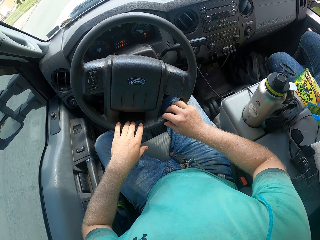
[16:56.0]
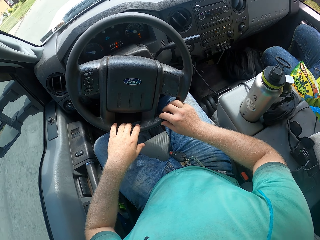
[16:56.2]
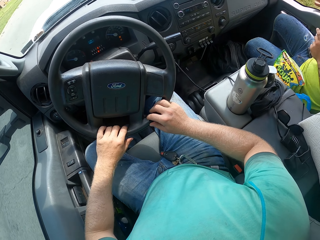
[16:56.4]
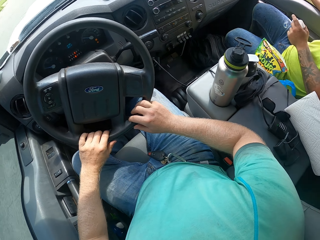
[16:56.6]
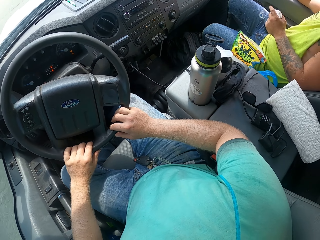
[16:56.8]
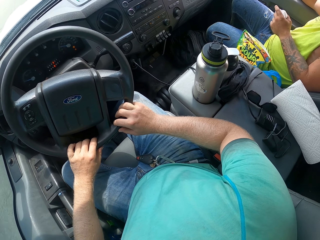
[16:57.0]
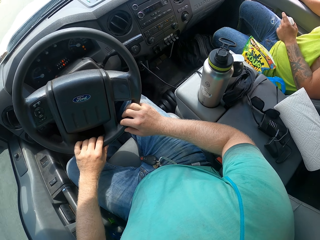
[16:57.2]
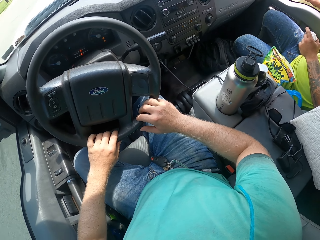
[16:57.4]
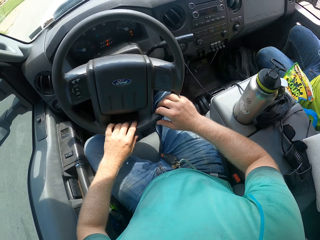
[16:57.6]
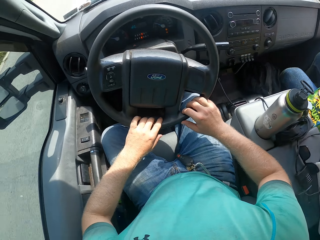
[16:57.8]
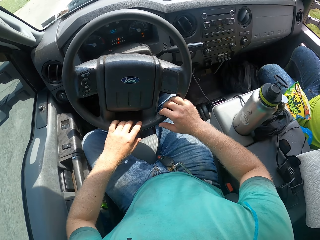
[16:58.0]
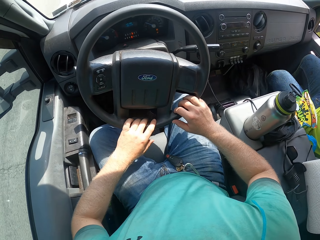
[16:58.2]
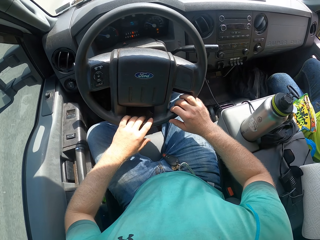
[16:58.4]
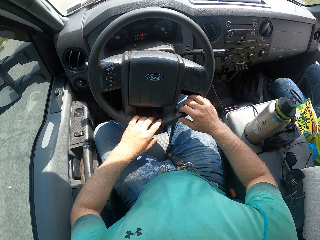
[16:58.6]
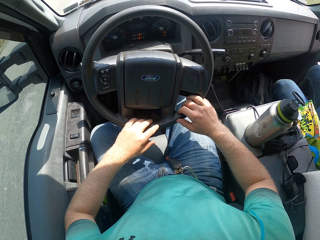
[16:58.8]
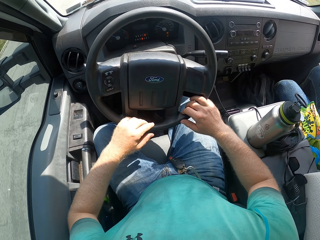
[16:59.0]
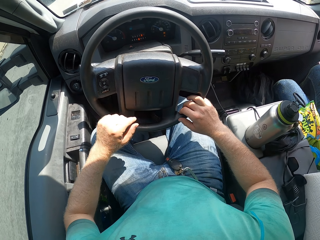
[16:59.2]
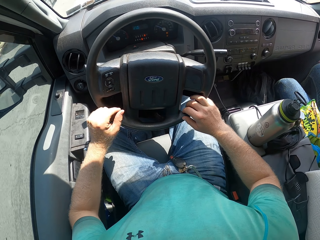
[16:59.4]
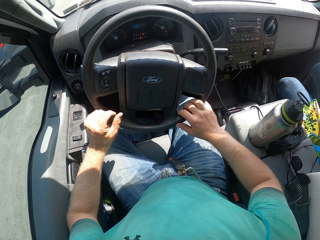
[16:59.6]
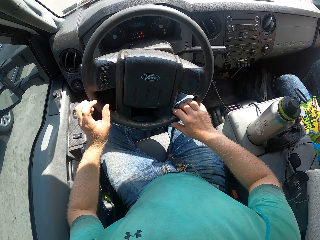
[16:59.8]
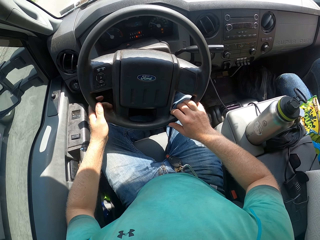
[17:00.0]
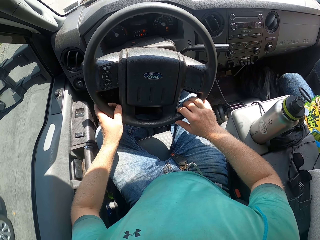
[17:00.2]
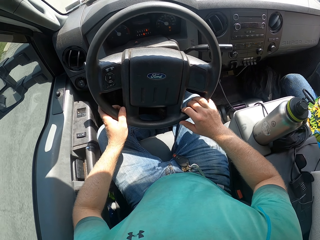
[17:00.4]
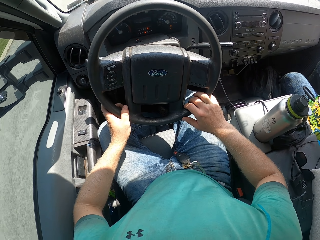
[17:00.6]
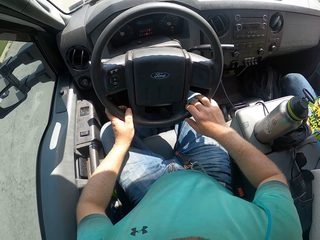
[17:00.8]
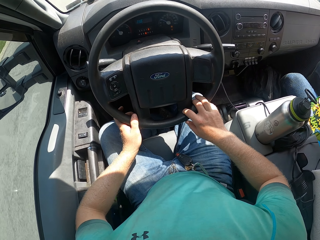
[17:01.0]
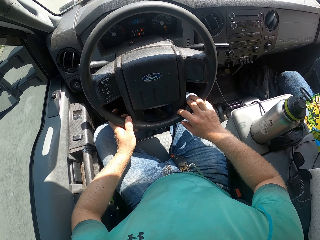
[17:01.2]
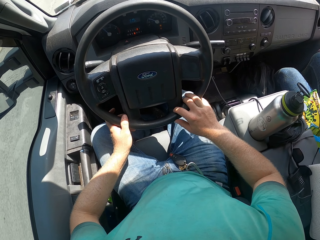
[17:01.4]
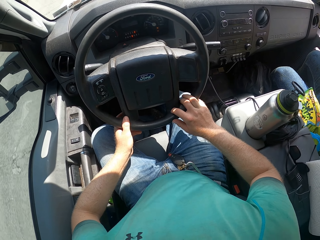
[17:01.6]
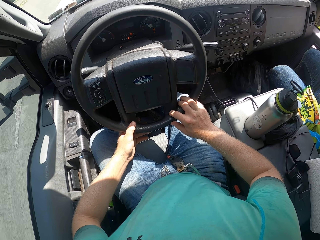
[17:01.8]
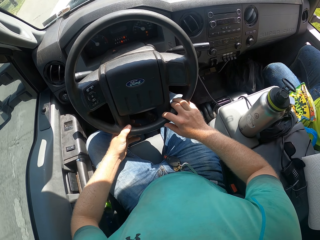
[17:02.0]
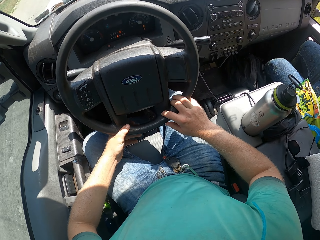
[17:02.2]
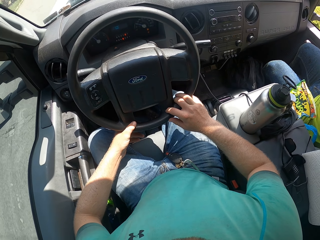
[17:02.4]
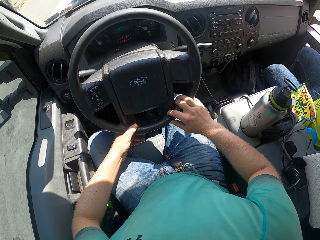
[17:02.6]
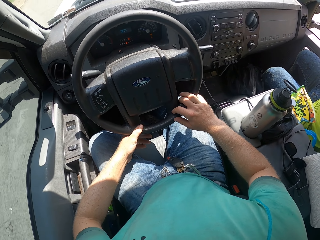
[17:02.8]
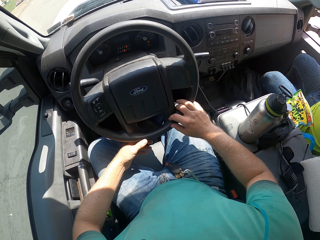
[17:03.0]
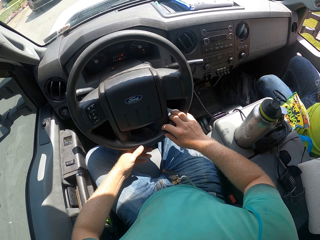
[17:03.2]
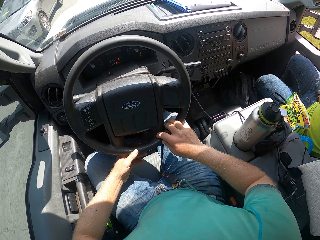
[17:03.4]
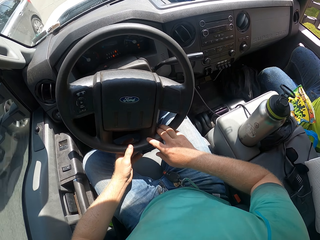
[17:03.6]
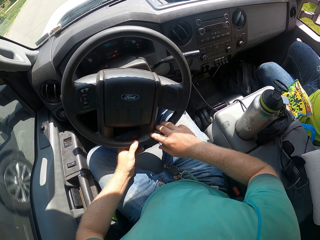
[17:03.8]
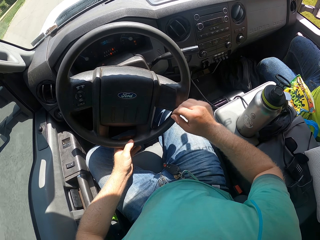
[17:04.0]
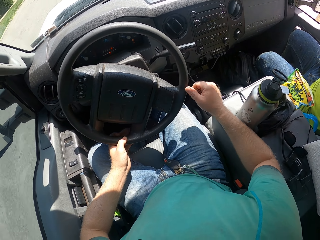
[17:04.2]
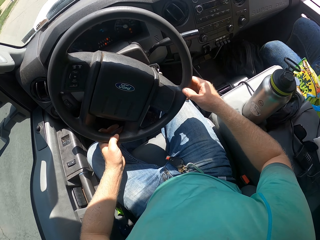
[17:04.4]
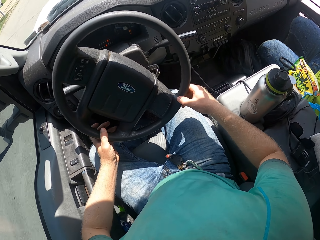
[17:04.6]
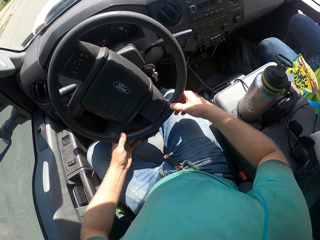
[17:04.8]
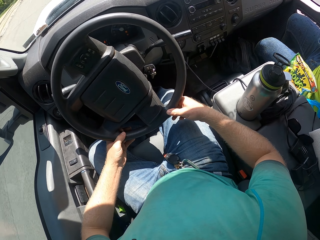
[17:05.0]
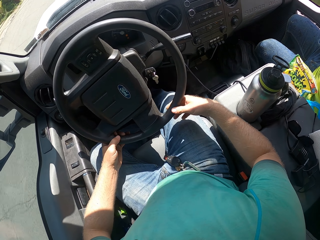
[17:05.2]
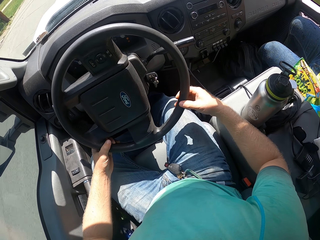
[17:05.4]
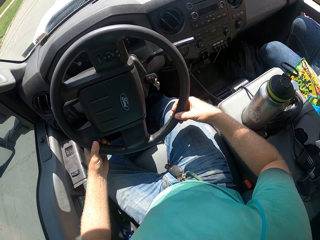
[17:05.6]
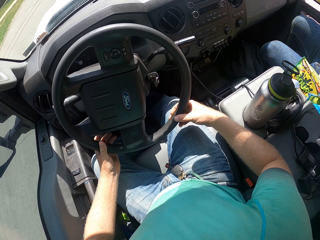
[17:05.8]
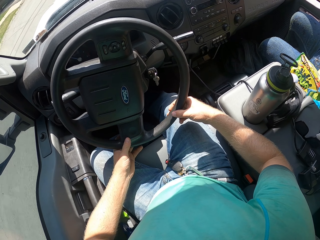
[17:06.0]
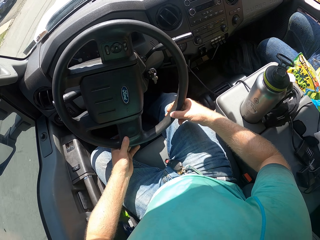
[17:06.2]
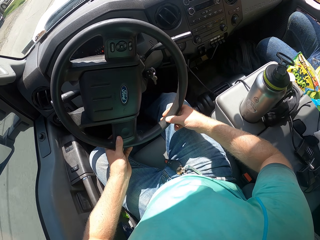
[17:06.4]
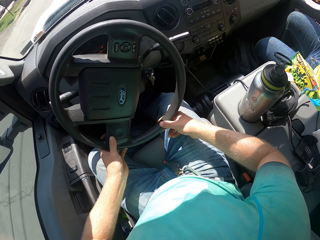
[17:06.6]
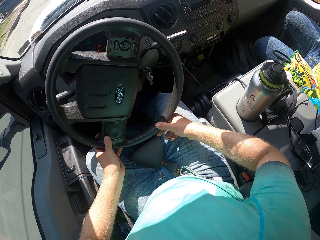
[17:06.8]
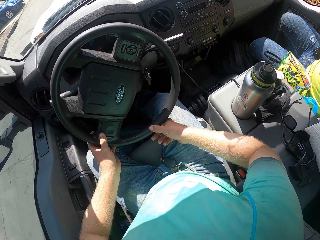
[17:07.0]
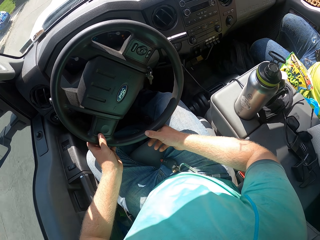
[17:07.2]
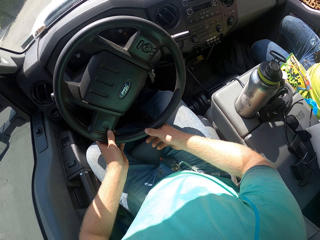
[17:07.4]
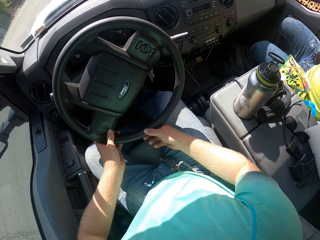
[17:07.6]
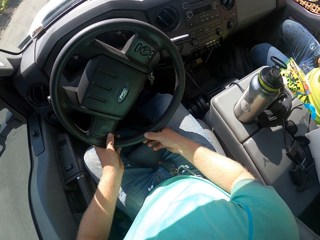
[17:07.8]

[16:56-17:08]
The camera wearer looks around. They look at the side mirror. They turn the steering wheel.

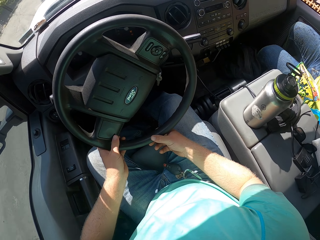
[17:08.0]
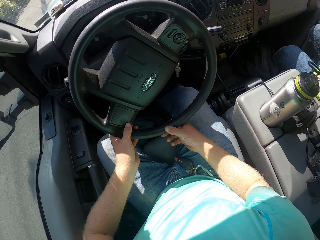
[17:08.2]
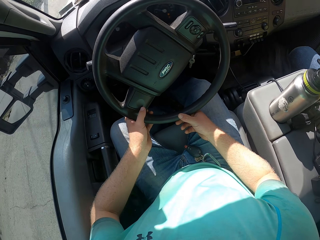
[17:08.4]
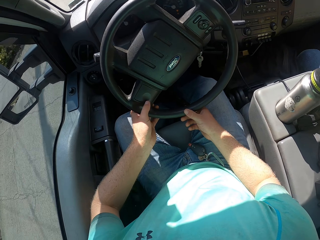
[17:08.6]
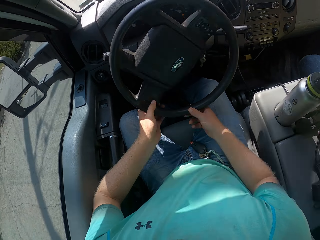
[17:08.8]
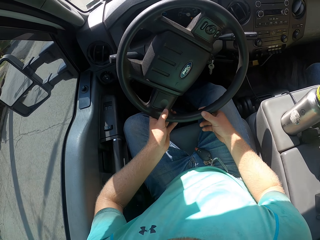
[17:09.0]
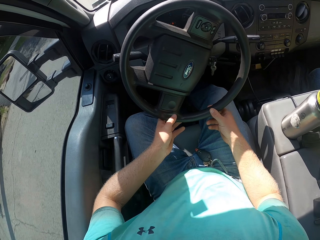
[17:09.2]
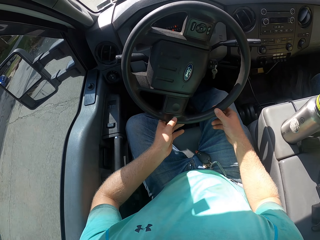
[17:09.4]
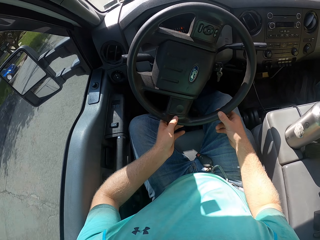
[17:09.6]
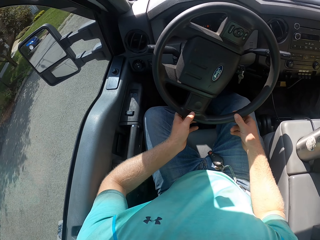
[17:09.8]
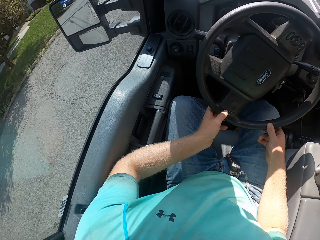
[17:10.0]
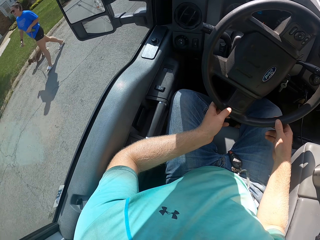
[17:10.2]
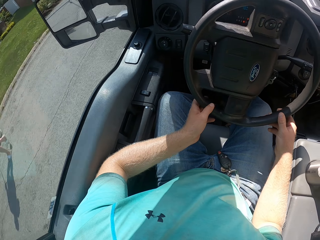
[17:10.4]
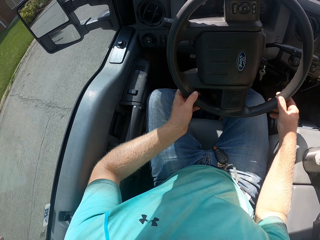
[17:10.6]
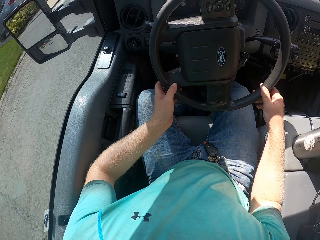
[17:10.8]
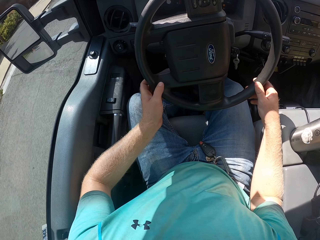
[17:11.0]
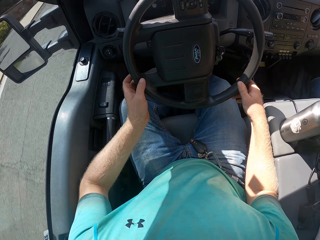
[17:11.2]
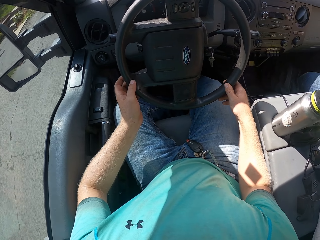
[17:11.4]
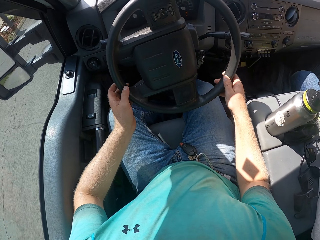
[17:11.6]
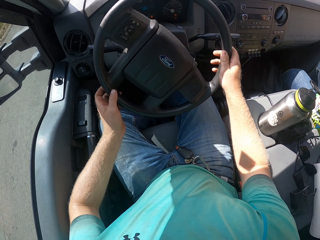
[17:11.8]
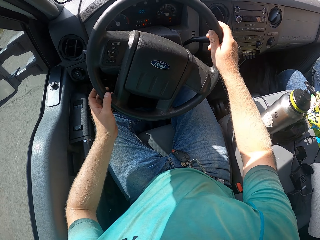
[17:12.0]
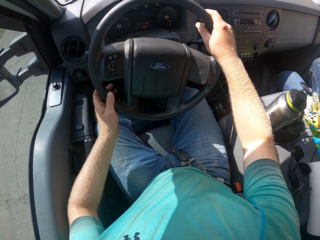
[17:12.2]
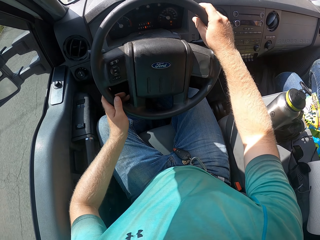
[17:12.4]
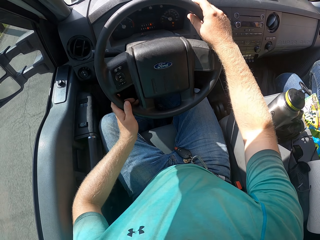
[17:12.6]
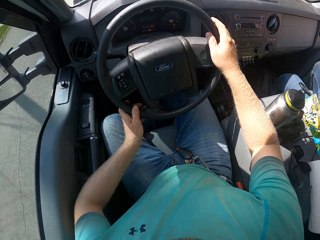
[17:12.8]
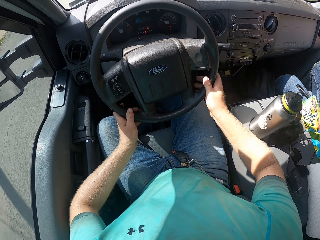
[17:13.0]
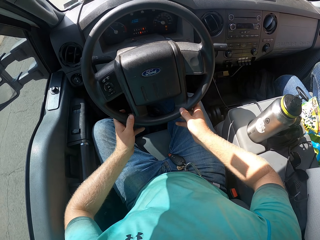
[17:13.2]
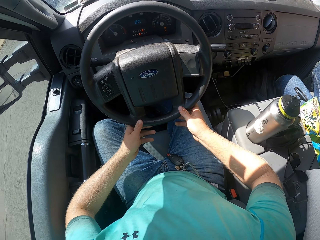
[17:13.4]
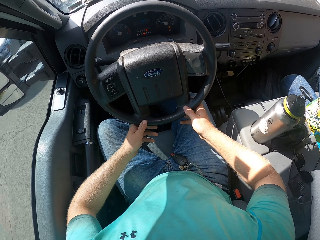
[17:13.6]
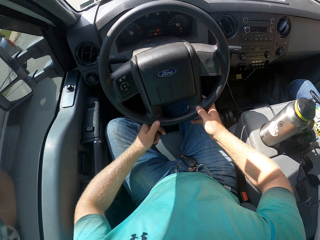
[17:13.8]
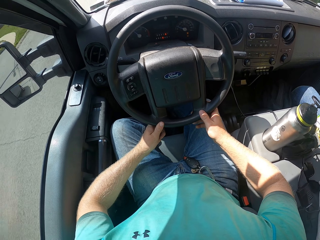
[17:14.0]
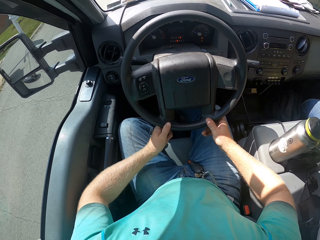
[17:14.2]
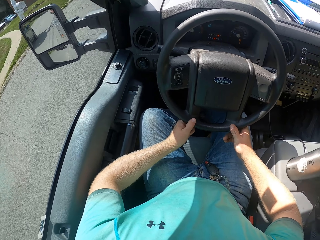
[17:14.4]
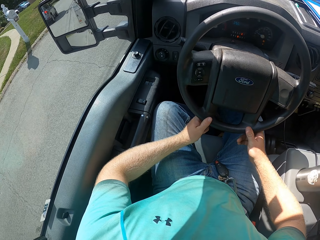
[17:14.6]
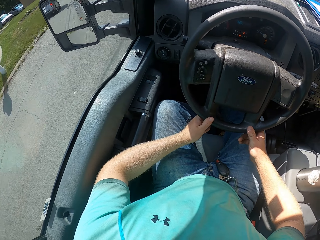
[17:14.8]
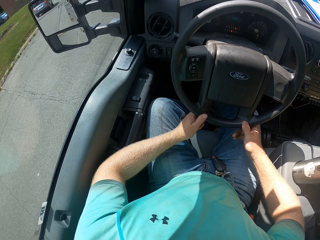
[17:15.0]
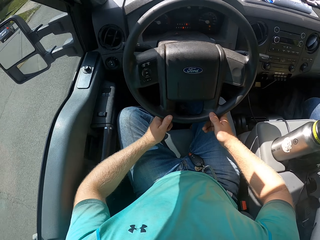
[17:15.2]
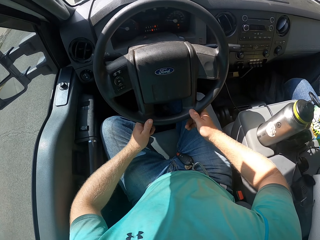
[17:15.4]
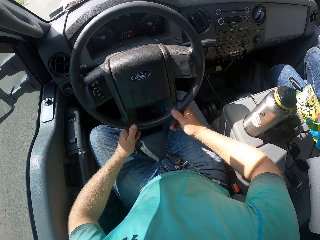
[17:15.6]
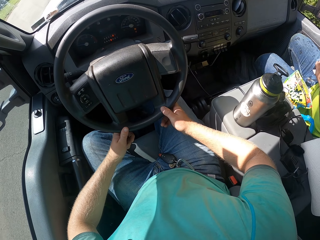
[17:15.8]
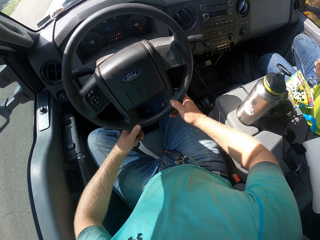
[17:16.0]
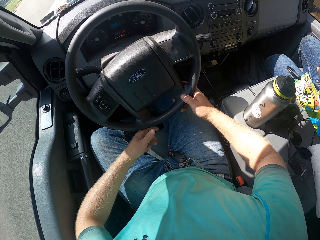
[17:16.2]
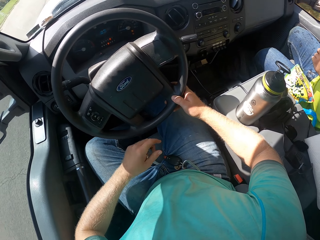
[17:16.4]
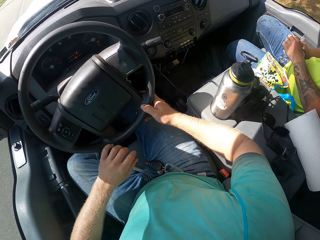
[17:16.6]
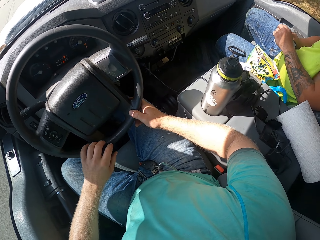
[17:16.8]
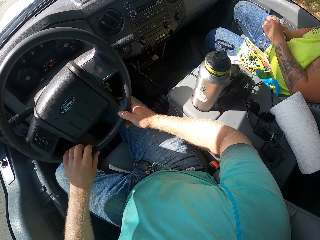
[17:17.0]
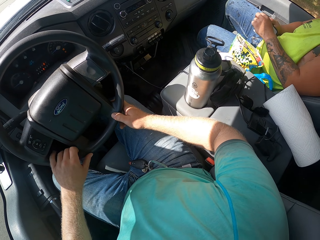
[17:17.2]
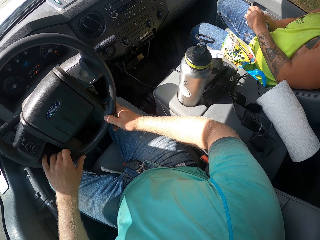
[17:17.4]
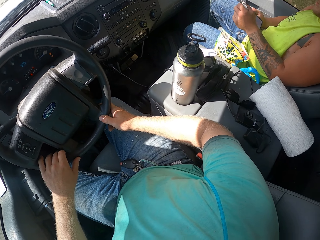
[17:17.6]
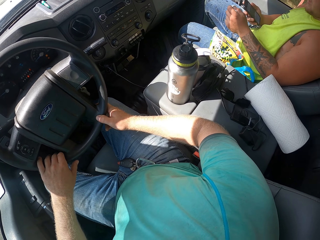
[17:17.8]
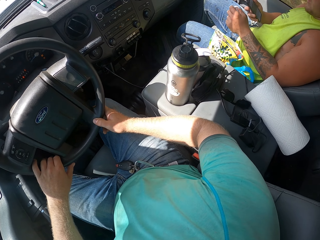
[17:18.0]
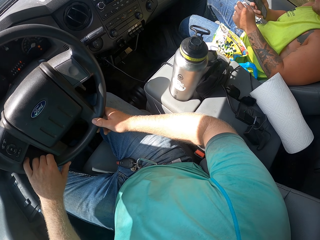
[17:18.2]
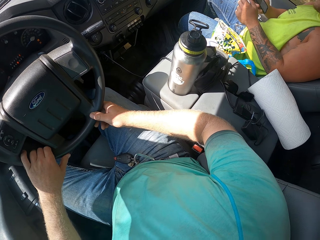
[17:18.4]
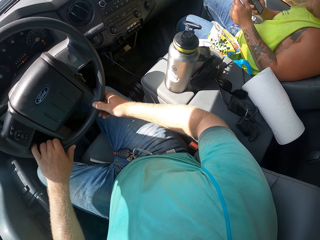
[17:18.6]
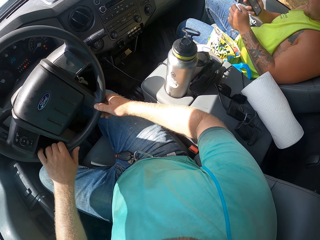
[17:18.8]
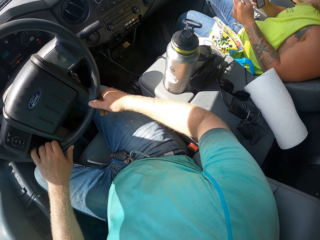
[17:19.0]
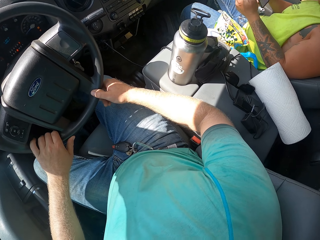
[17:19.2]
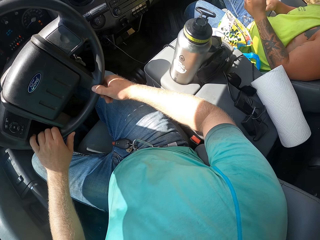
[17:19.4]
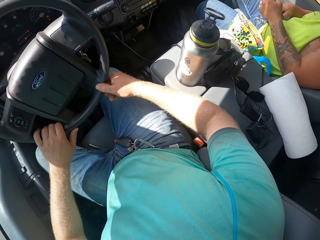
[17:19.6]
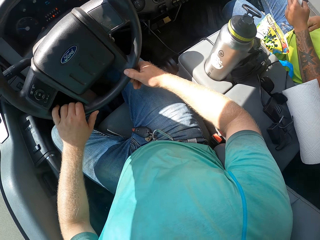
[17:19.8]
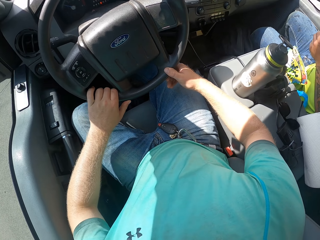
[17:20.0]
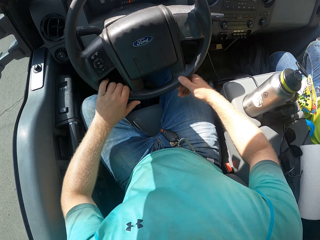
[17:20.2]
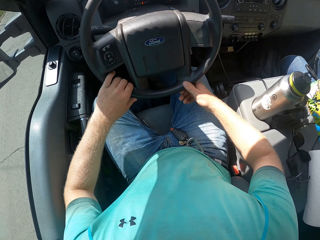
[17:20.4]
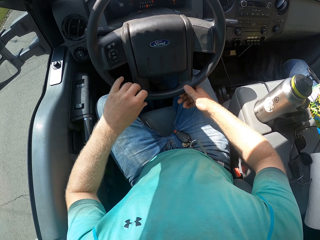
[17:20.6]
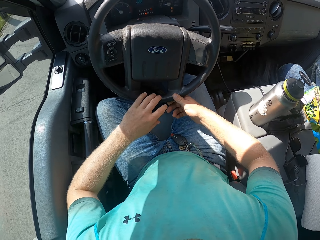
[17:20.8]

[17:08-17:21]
The camera wearer looks at the side mirror. A man cleans a phone in his right hand with a piece of cloth in his left hand. The camera wearer looks around.
